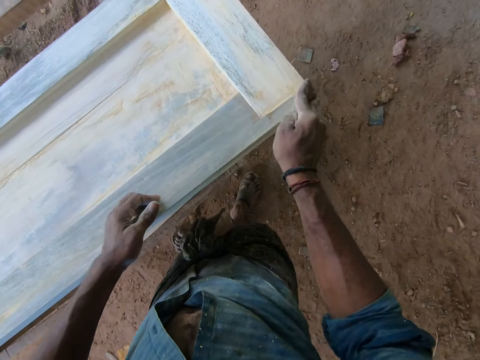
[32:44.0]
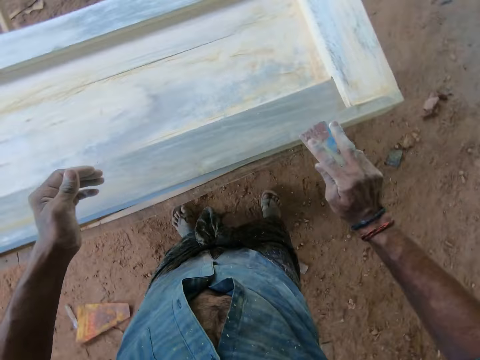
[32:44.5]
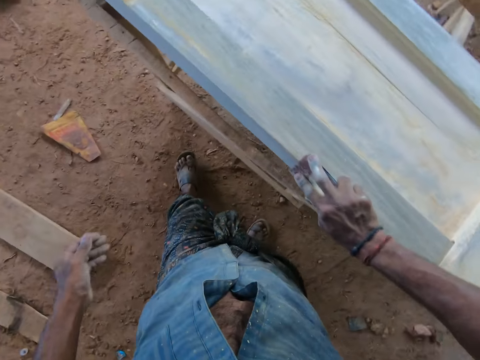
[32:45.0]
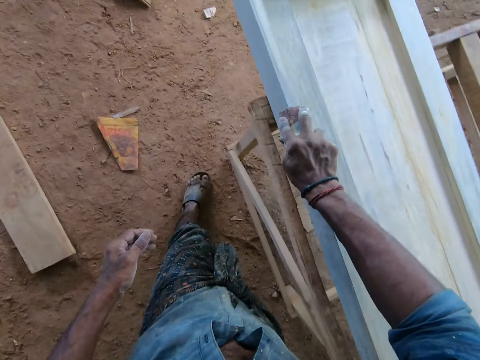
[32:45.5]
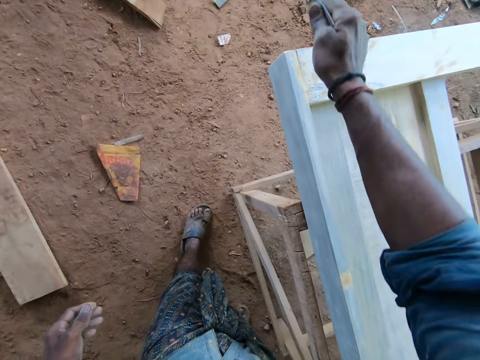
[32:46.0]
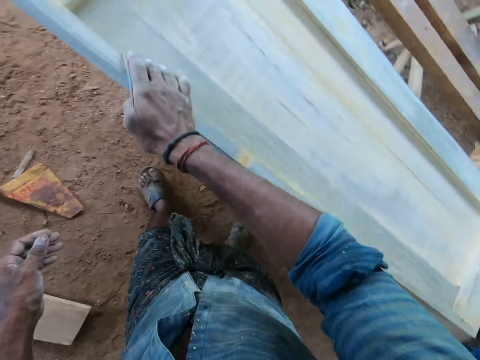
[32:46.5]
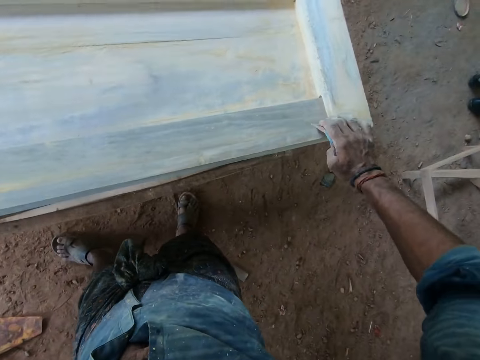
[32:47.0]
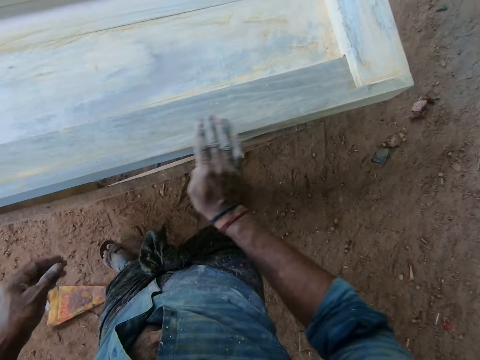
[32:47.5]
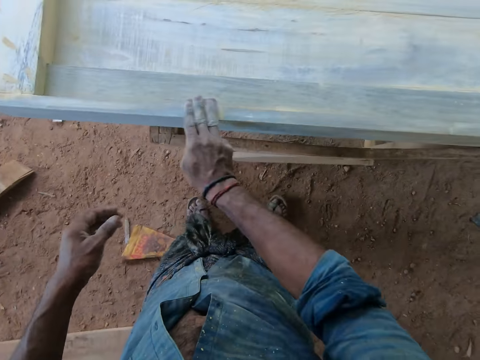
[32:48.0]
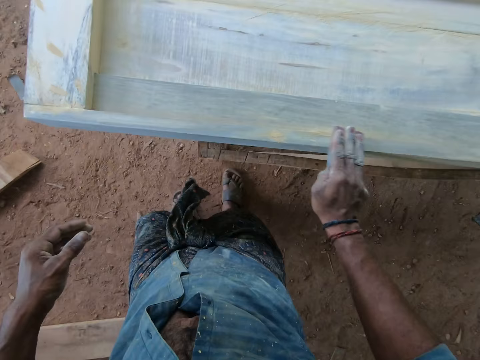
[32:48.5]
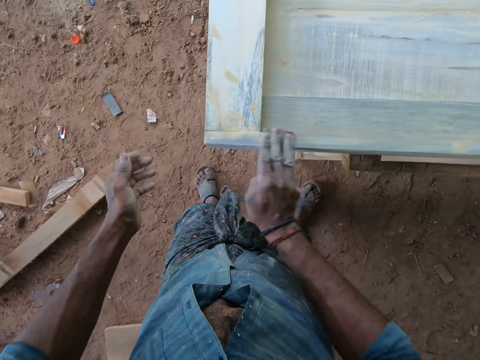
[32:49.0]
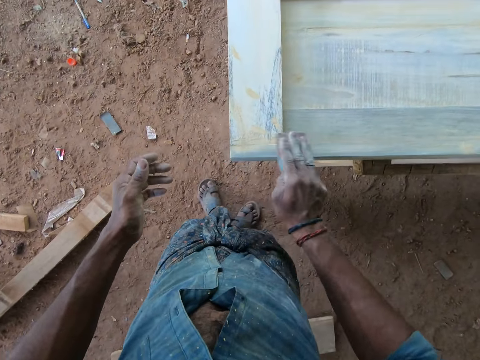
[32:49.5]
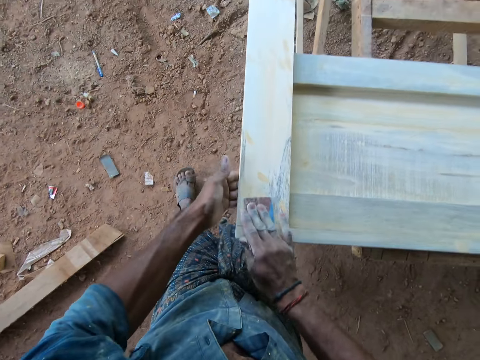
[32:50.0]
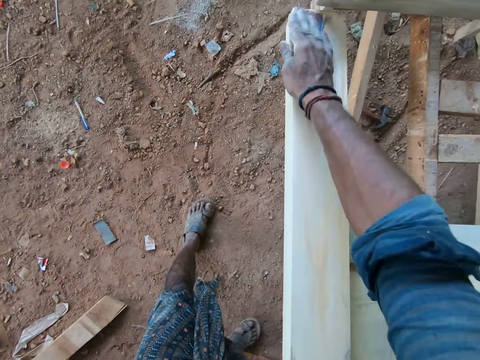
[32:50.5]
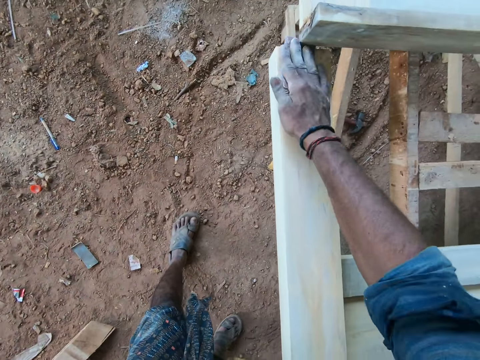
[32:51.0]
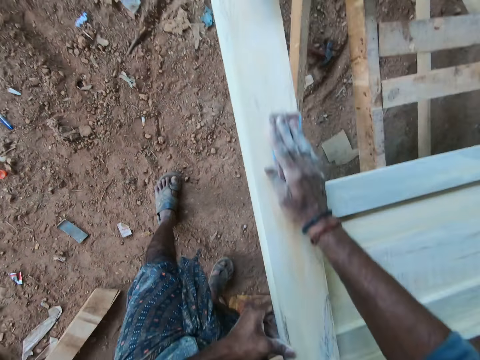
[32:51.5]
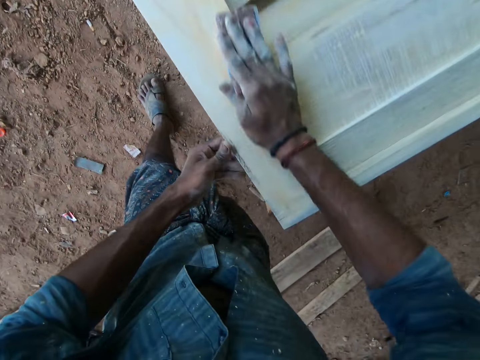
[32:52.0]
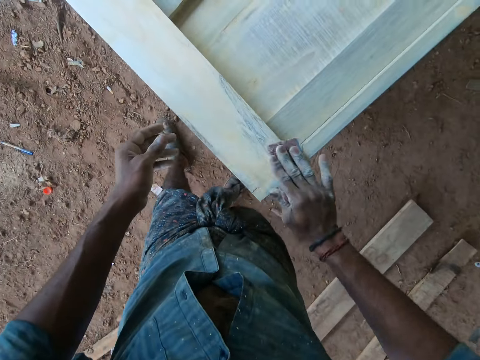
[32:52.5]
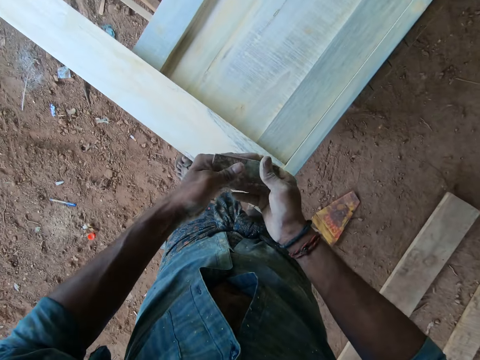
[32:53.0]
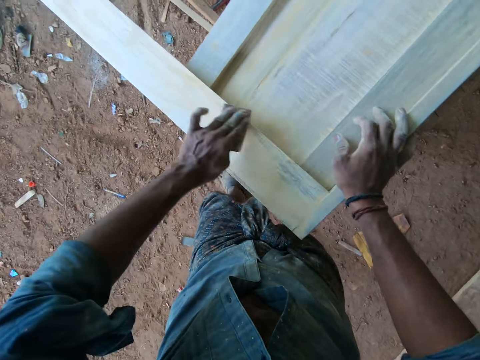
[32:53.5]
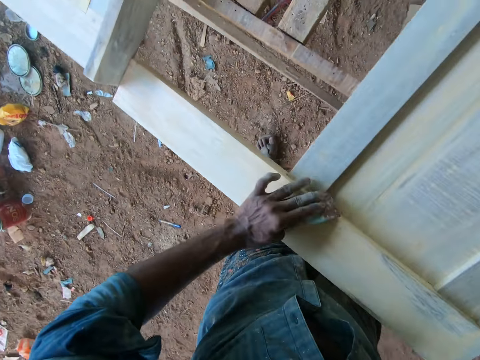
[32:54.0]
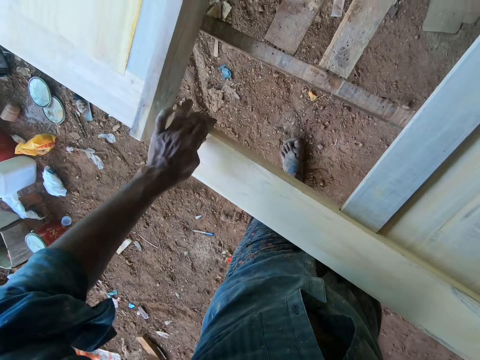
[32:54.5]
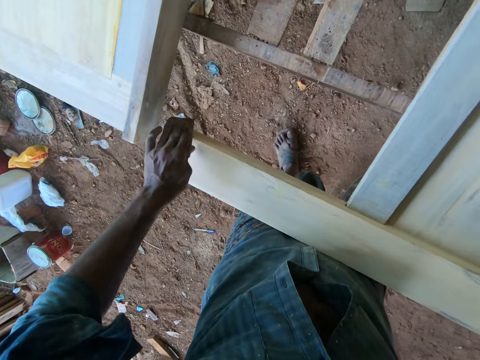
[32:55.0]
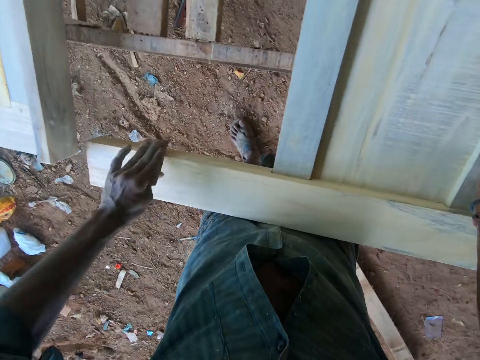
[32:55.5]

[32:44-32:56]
The camera wearer scrapes the bed frame with the sandpaper in his right hand. He holds the bed frame with his left hand. He holds the sandpaper in his left hand. He places his right hand on the bed frame. He scrapes the bed frame with the sandpaper in his left hand.

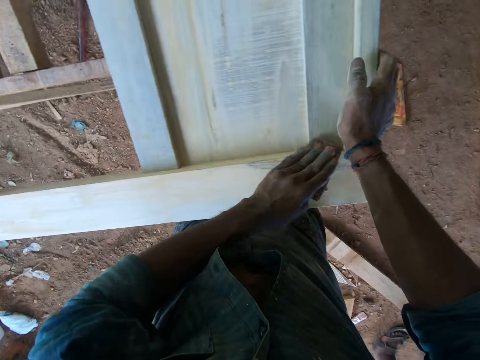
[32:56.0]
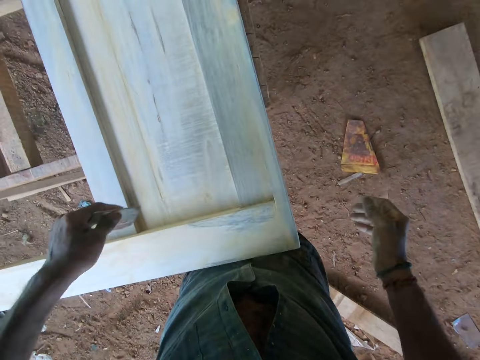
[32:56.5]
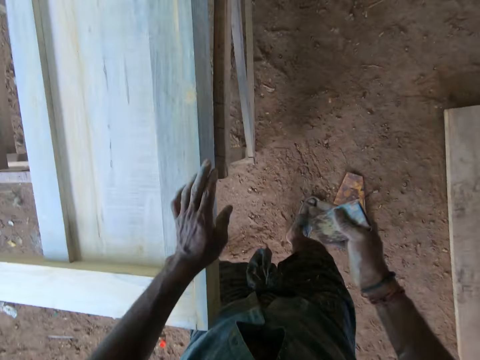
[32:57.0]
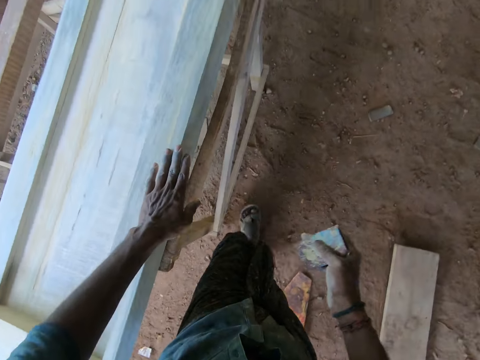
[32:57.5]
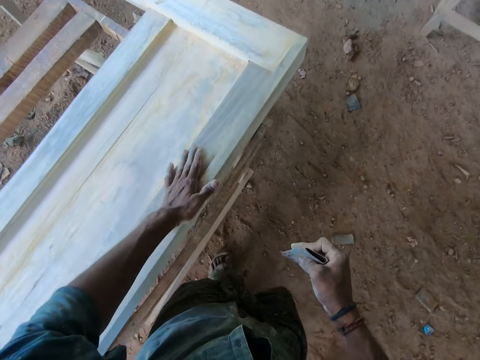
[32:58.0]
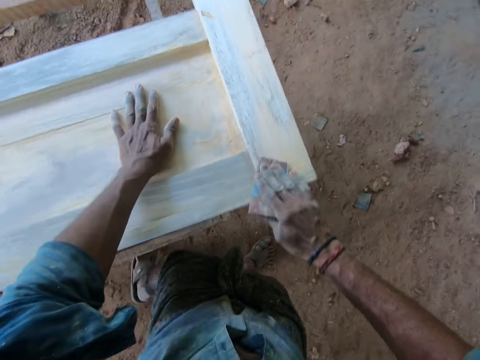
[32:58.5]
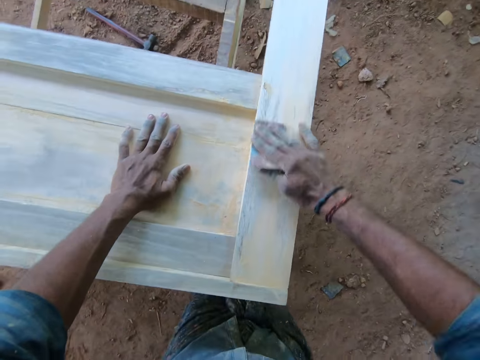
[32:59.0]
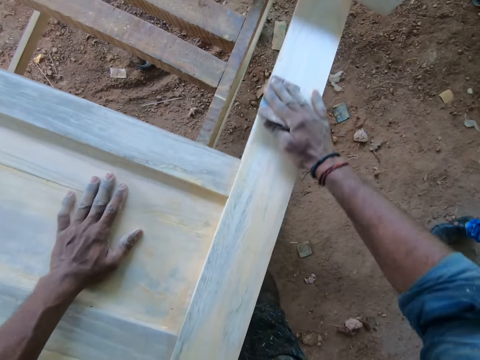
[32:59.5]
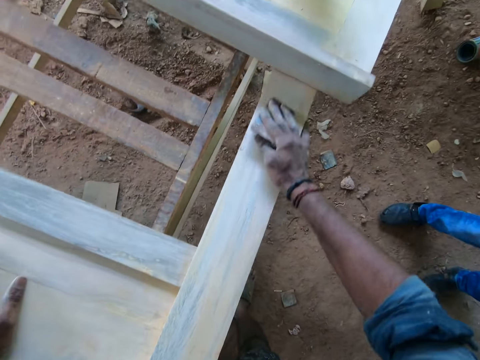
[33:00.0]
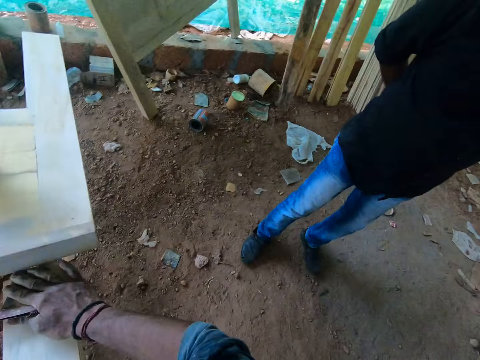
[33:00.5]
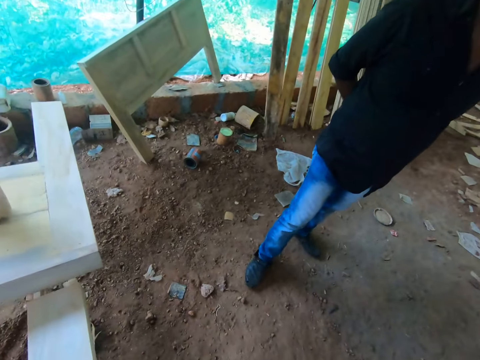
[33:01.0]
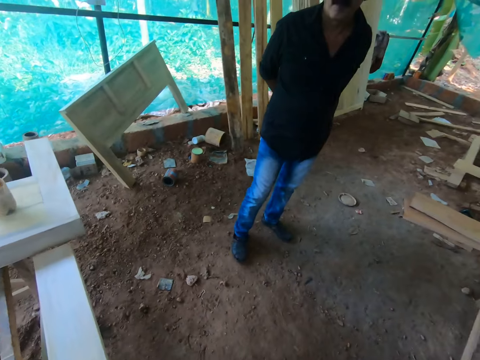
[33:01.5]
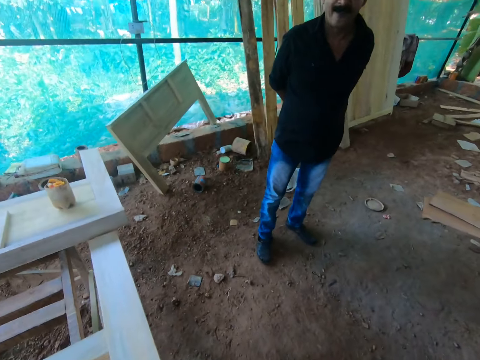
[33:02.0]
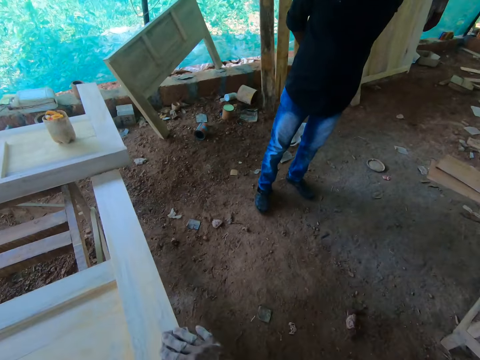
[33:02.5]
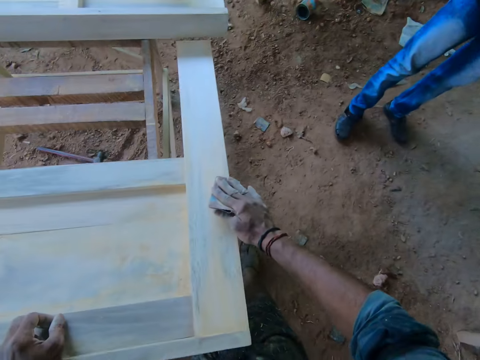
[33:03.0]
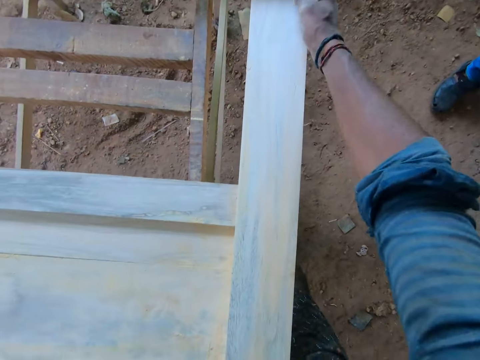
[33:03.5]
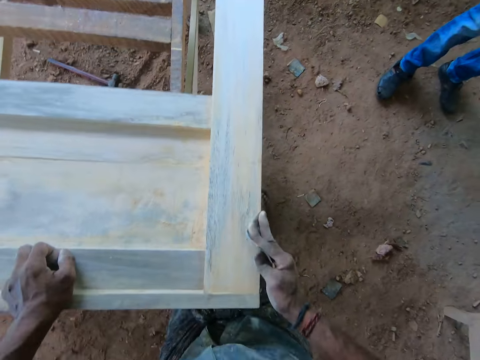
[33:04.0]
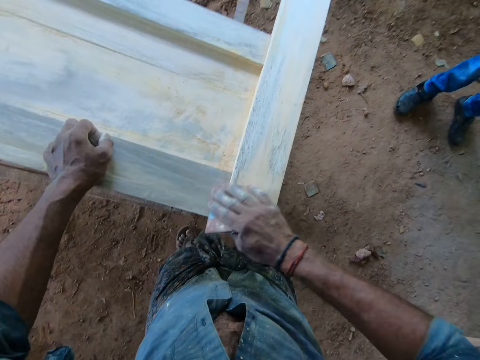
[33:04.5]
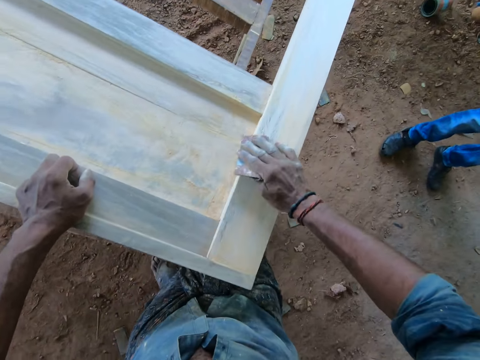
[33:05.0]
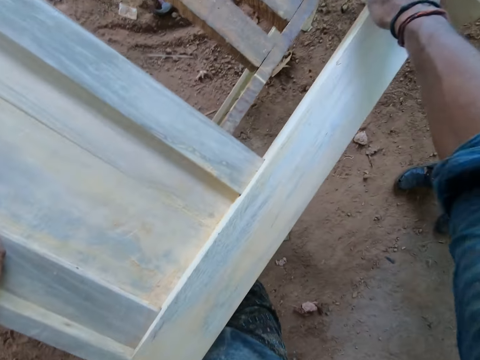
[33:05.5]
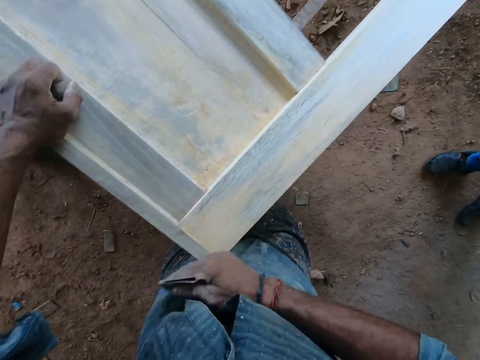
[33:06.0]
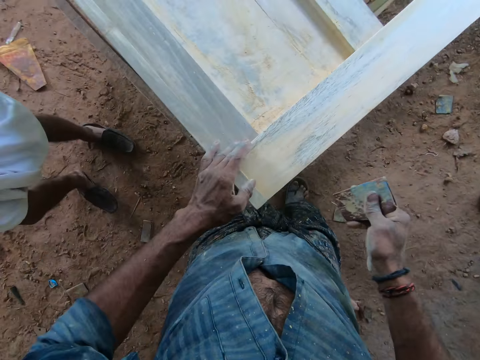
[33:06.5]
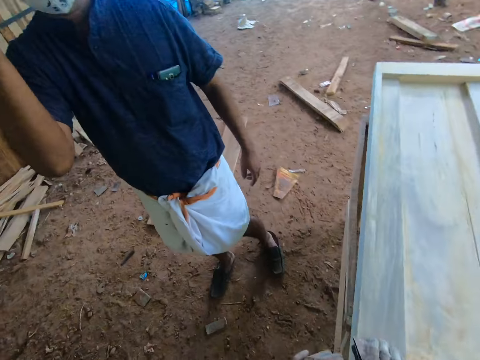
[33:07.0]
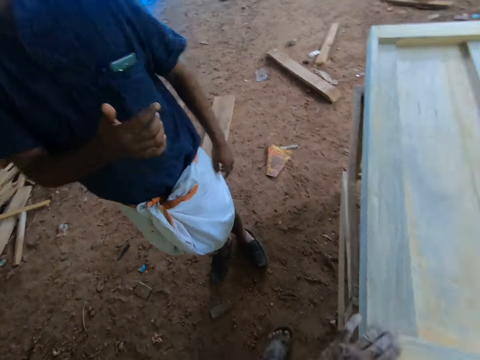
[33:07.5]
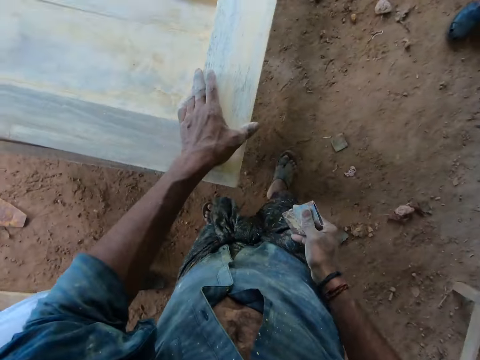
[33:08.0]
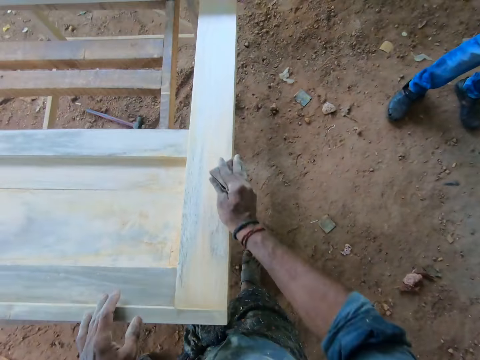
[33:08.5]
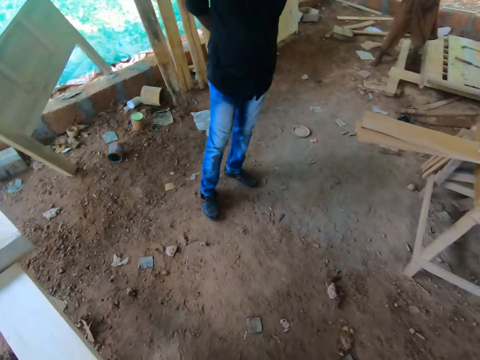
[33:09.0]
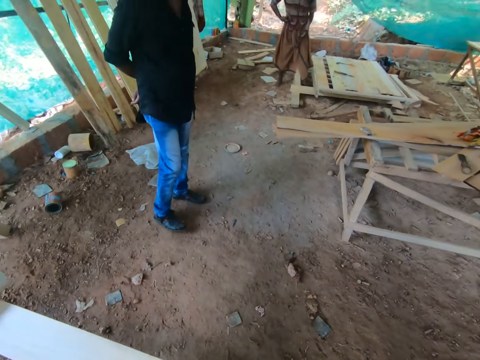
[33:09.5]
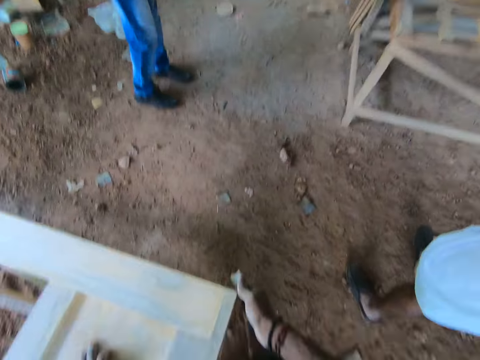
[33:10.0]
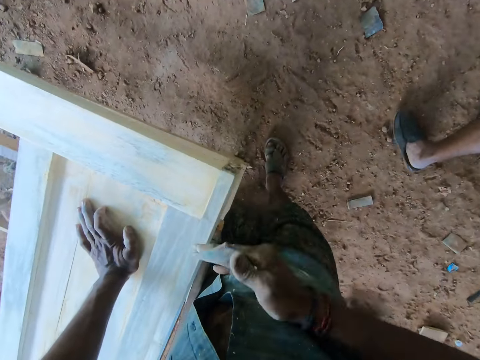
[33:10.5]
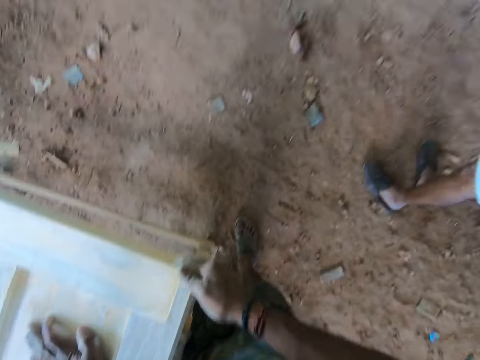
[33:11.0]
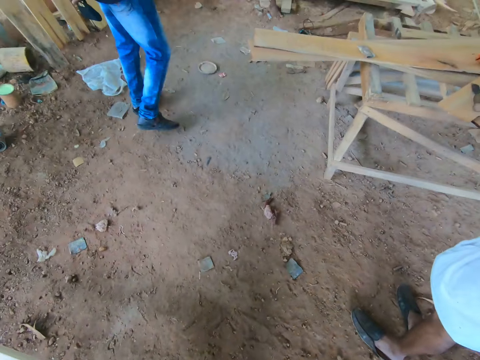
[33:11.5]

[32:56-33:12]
The camera wearer removes his right hand from the bed frame. He holds the sandpaper in his right hand. He moves his left hand on the bed frame. He scrapes the bed frame with the sandpaper in his right hand. He interacts with a man. The camera wearer moves his left hand on the bed frame. He scrapes the bed frame with the sandpaper in his right hand.
